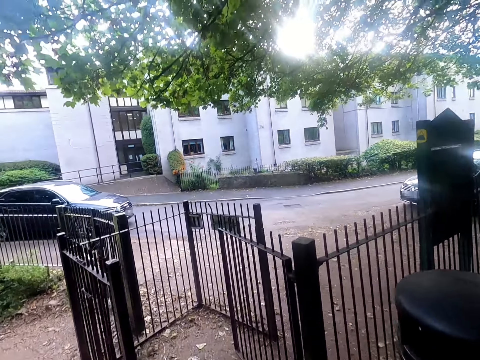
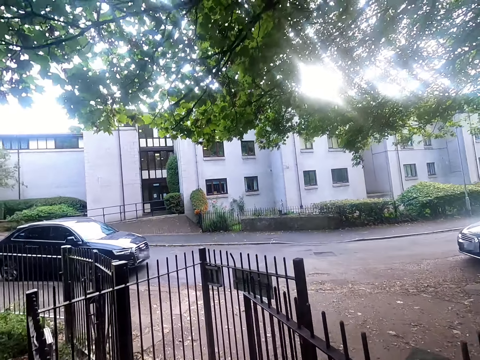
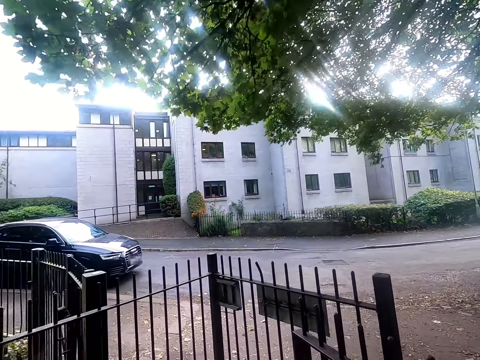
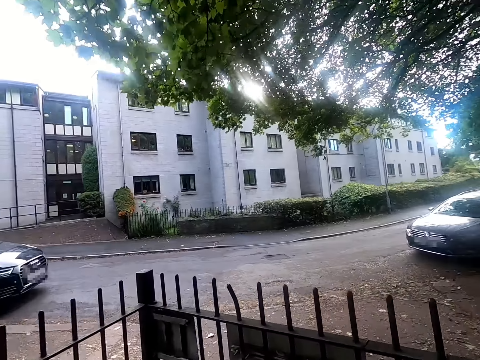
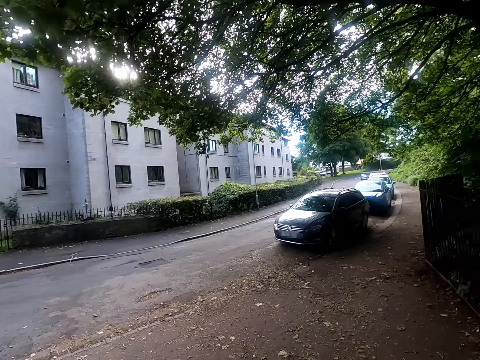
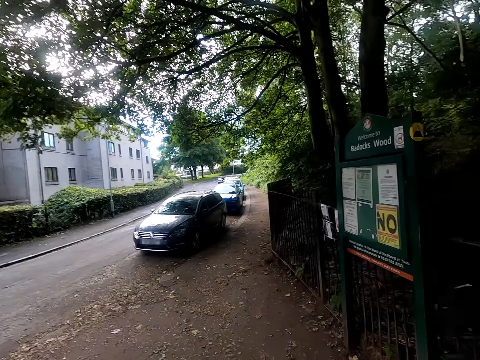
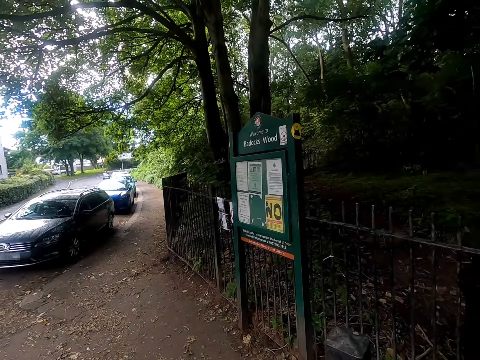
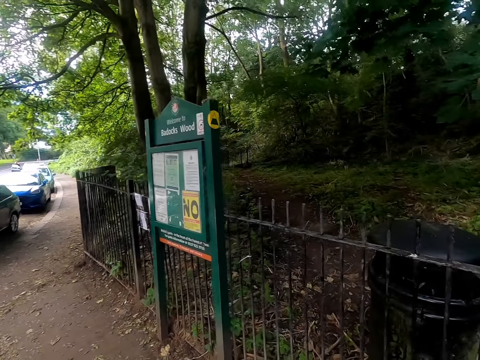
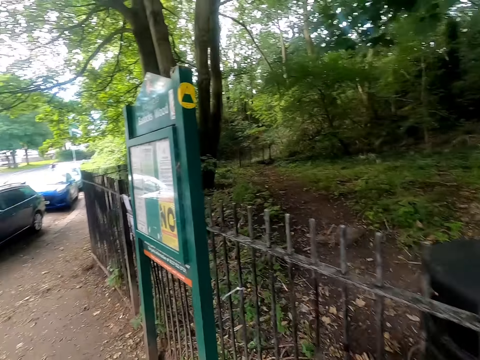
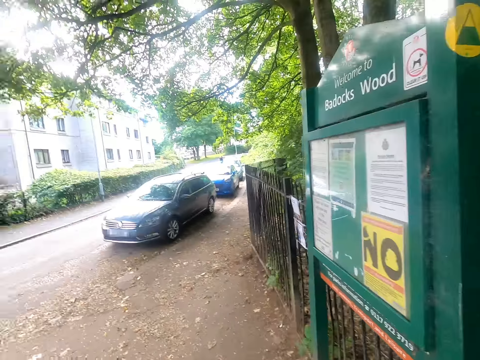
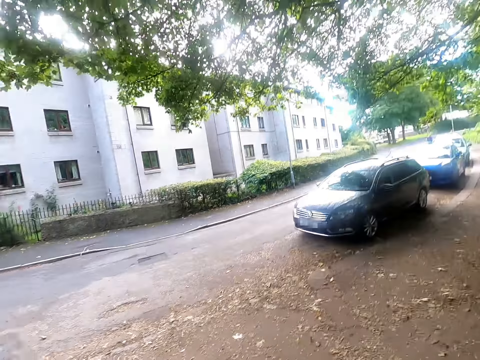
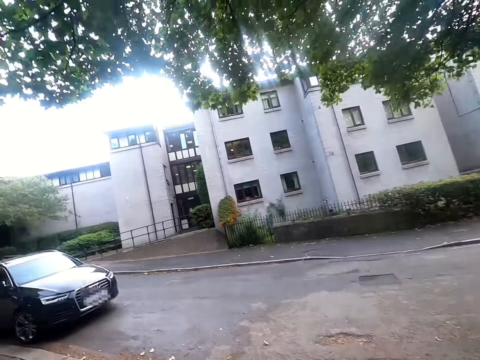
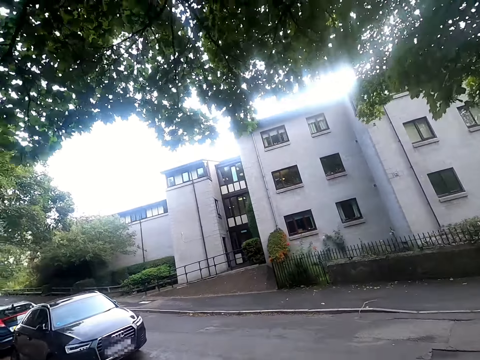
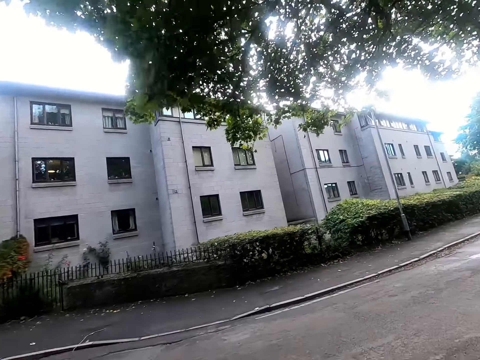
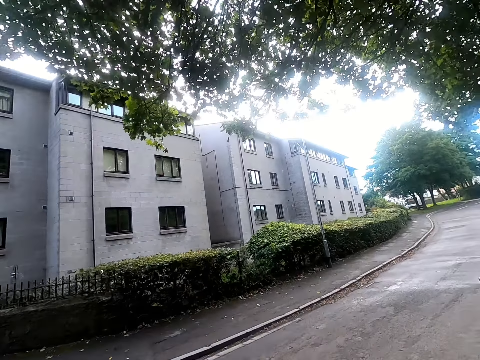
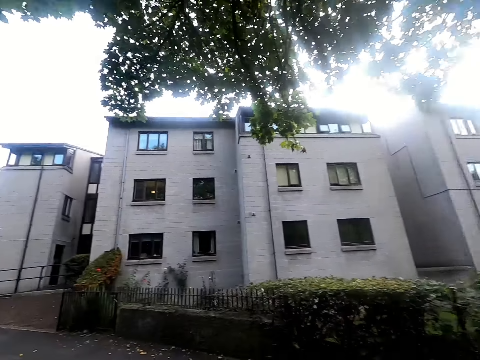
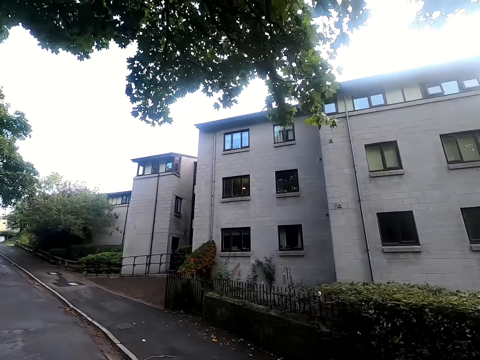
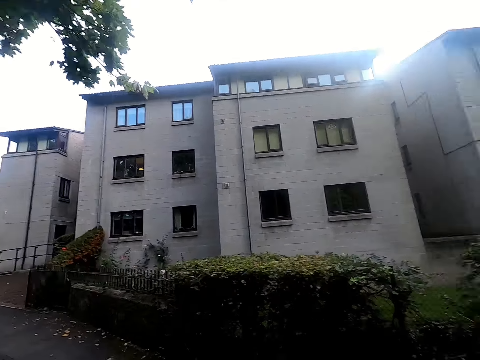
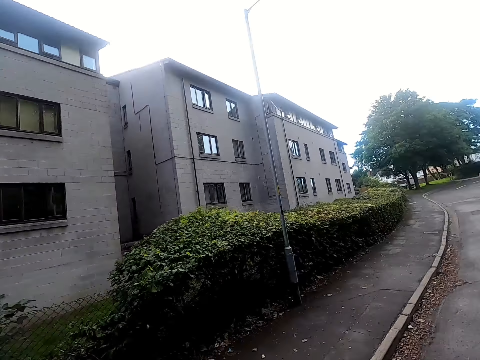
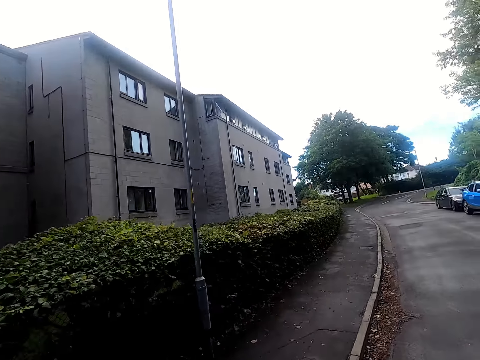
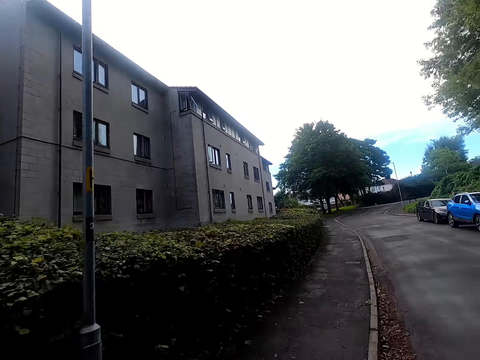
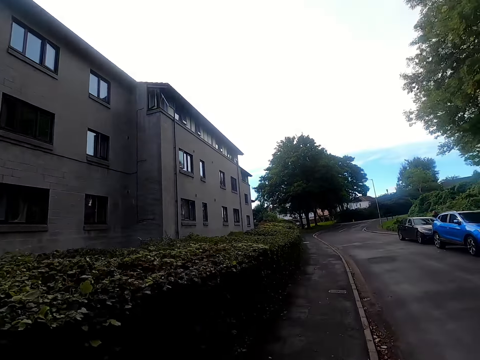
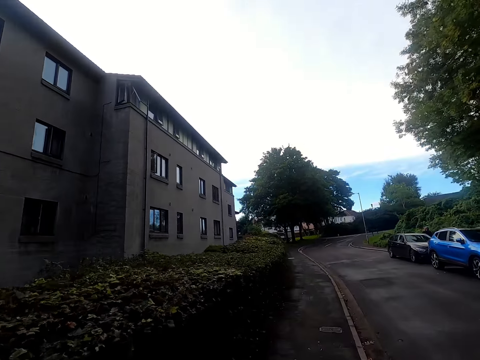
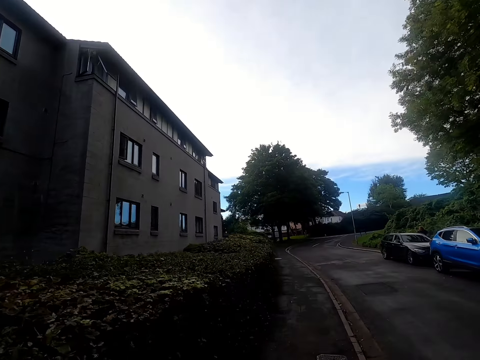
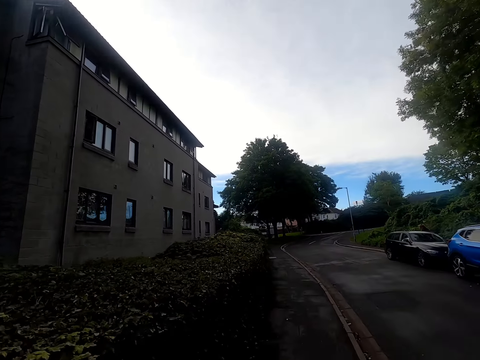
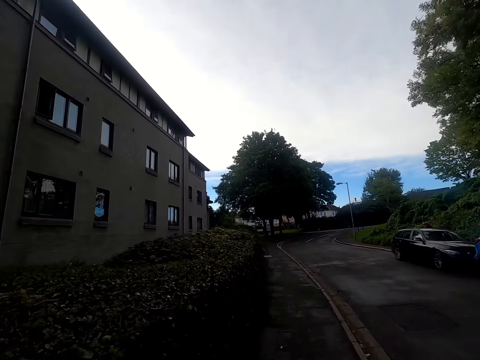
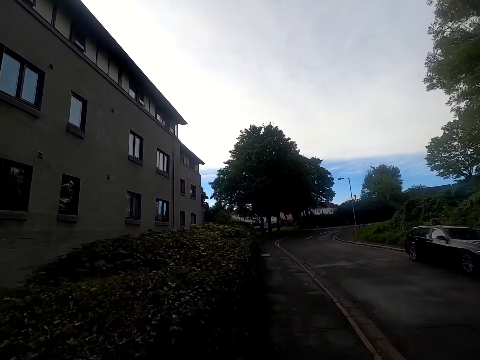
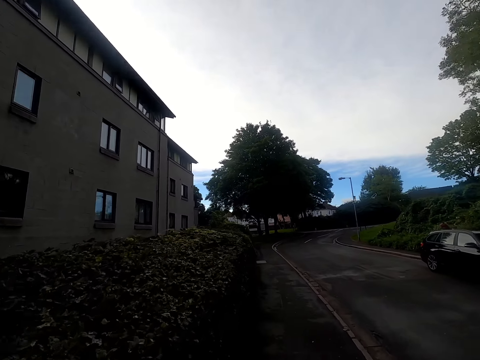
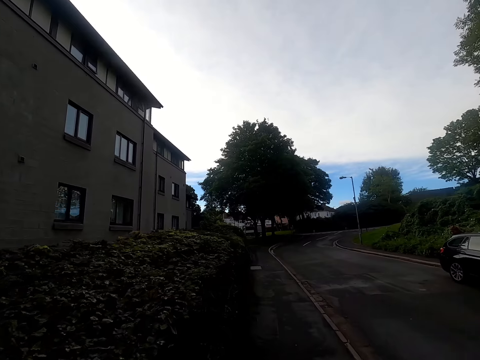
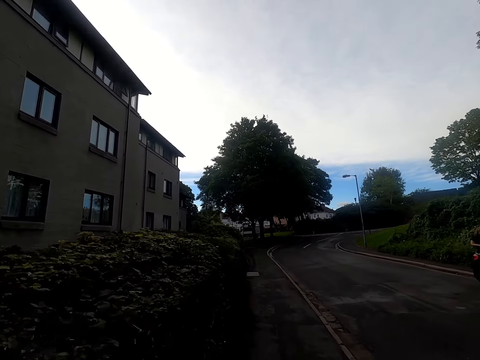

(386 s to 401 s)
The camera wearer passes through the fence. They cross the road. They look behind. They run on the sidewalk.

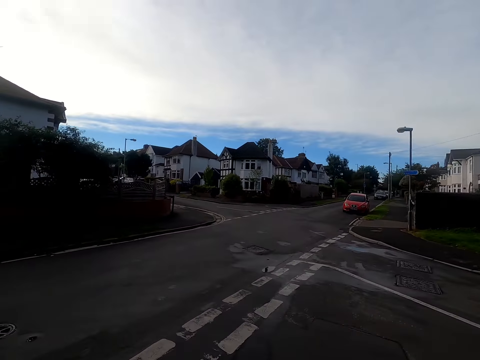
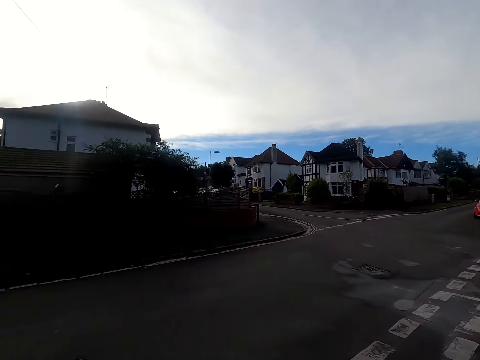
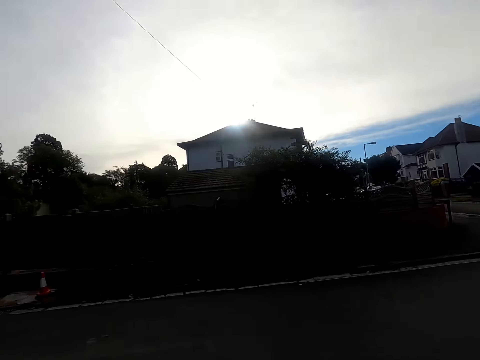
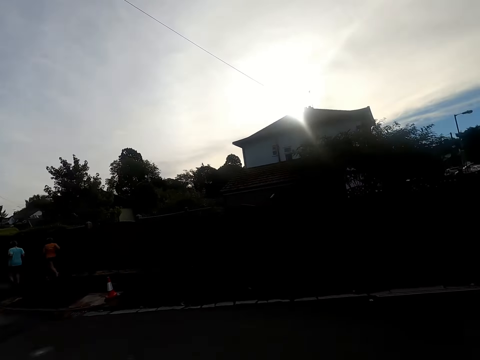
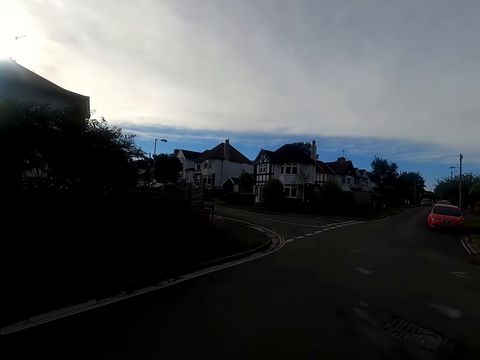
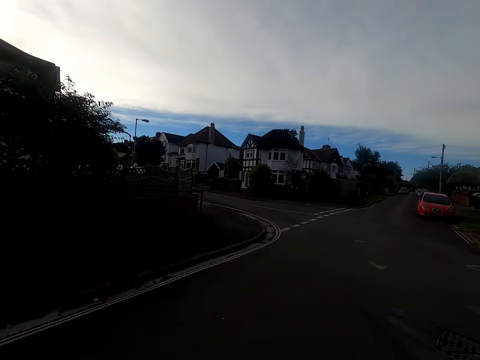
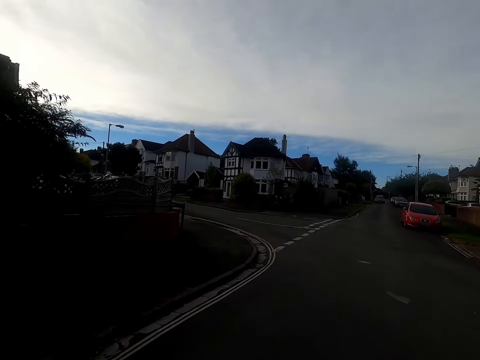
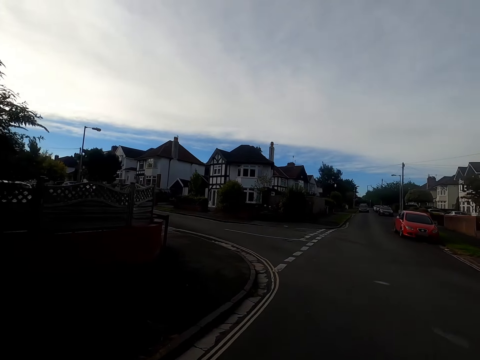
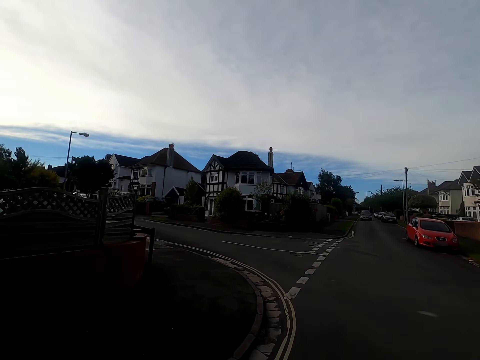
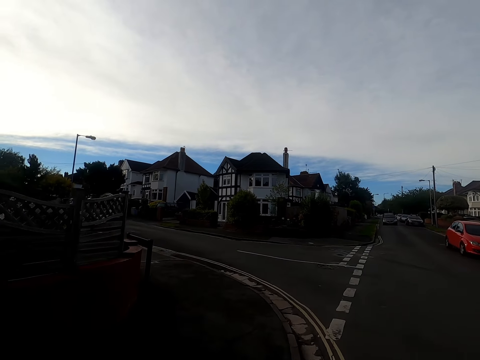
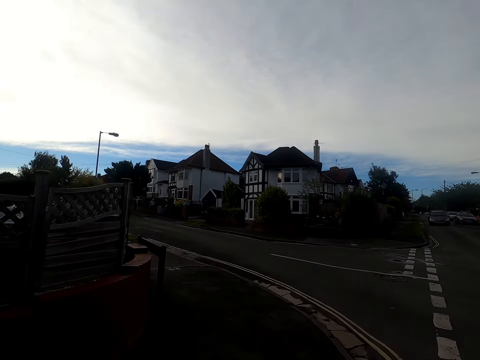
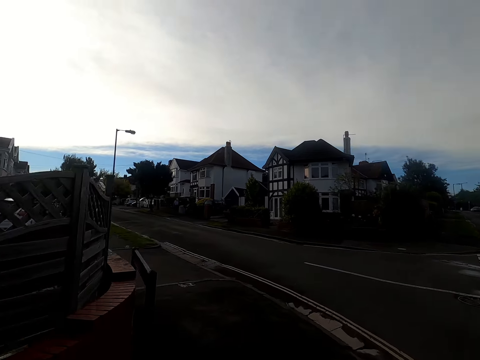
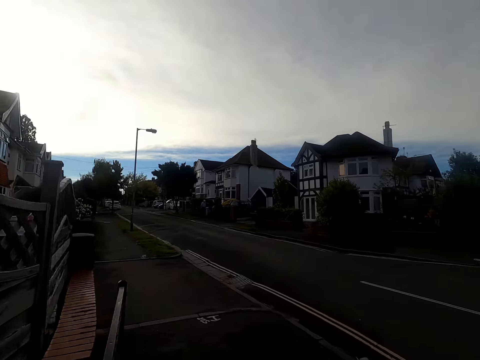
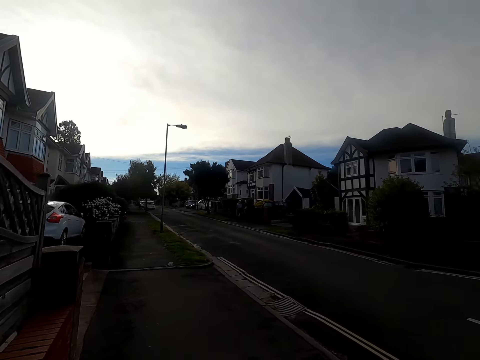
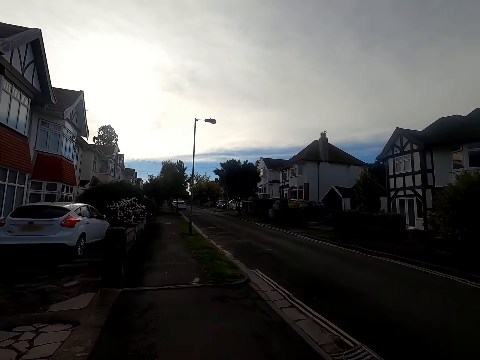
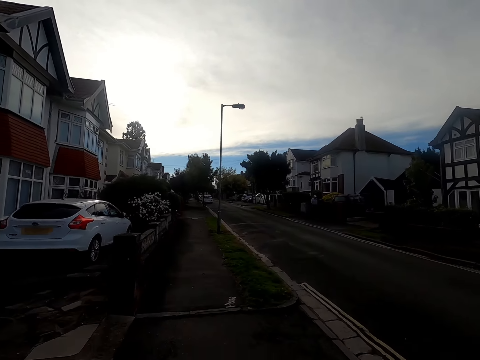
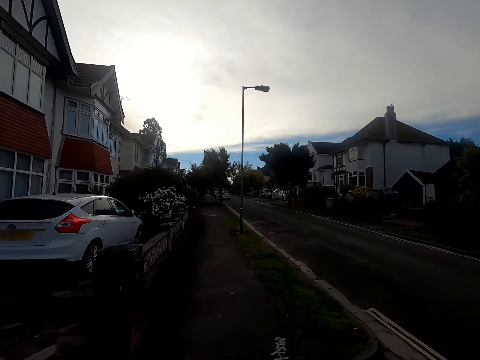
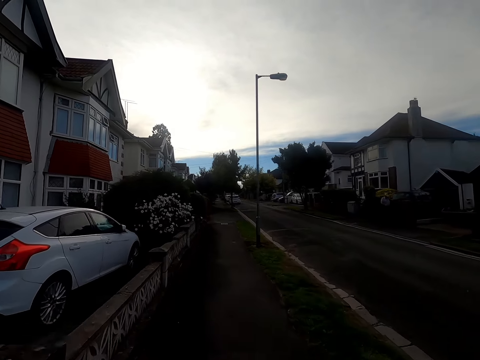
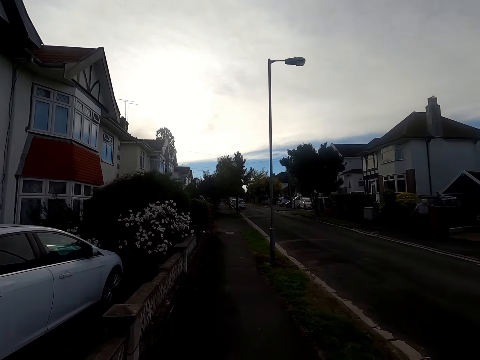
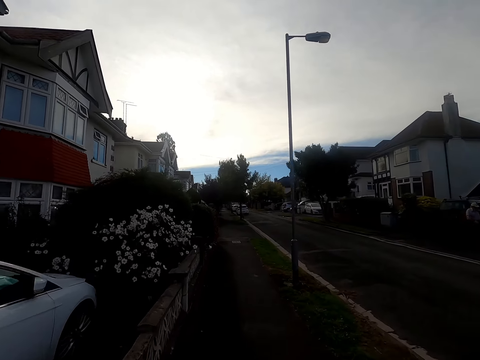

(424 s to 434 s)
The camera wearer crosses the road. They run on the sidewalk.

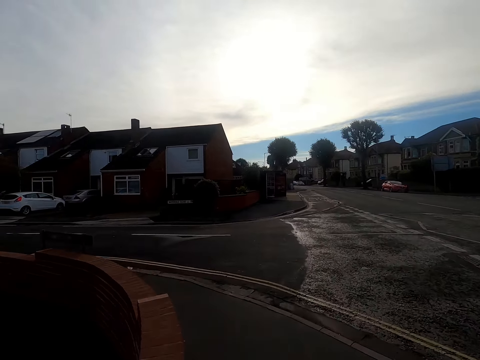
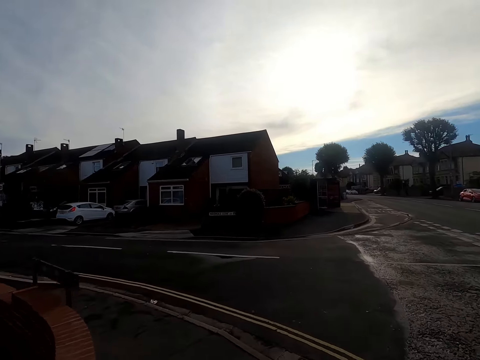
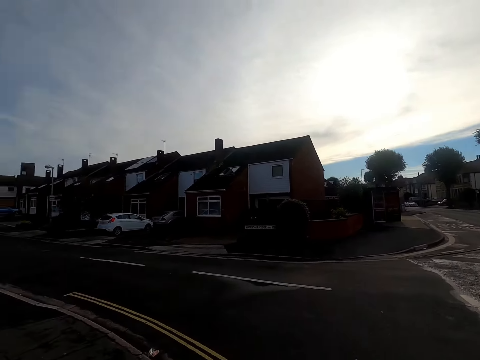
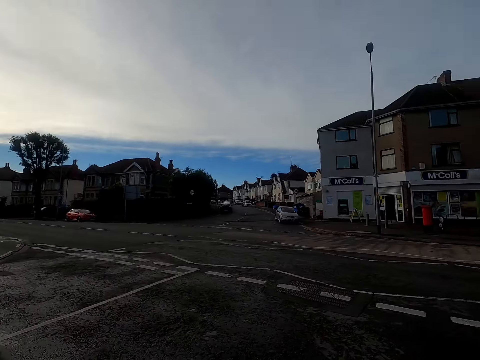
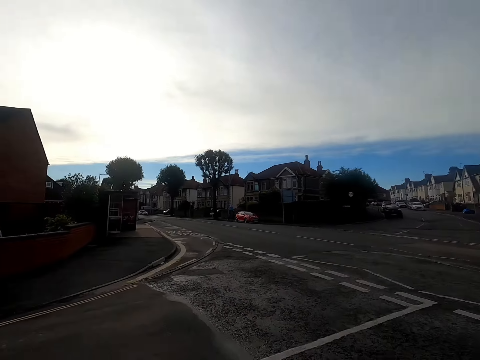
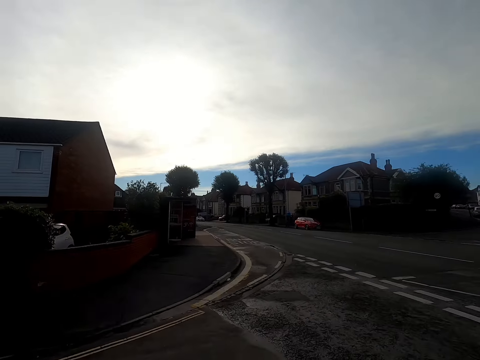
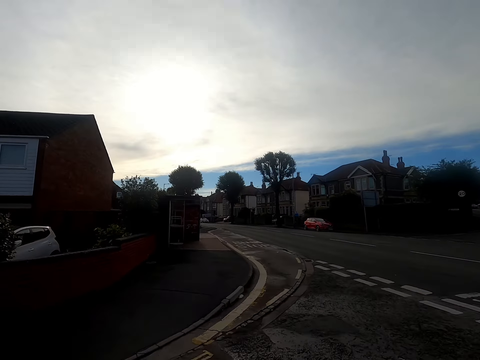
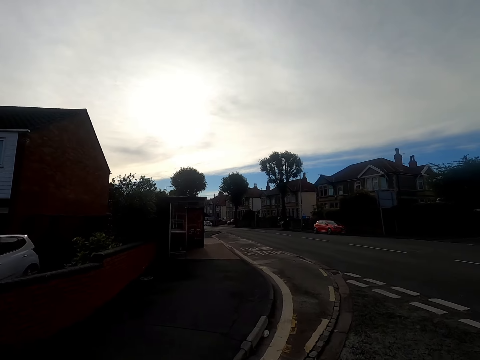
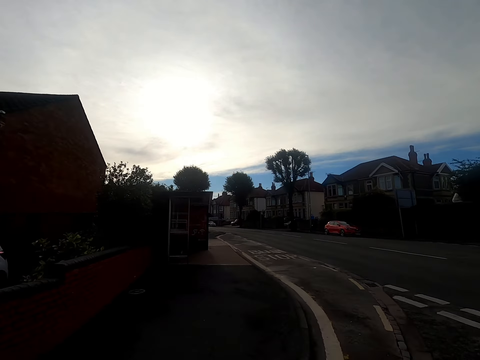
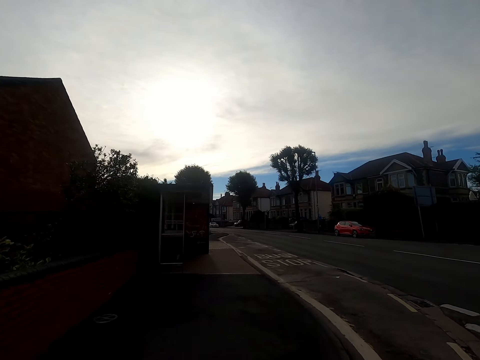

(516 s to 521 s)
The camera wearer crosses the road.
